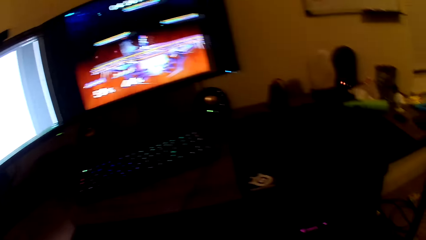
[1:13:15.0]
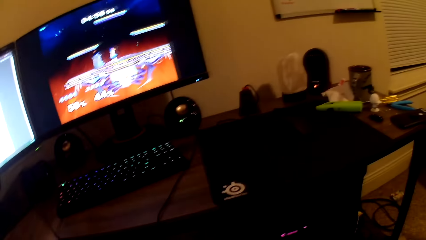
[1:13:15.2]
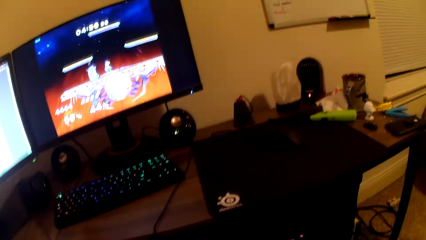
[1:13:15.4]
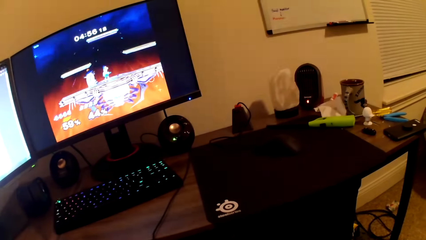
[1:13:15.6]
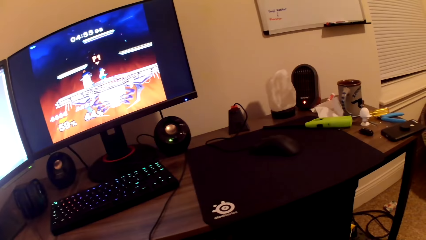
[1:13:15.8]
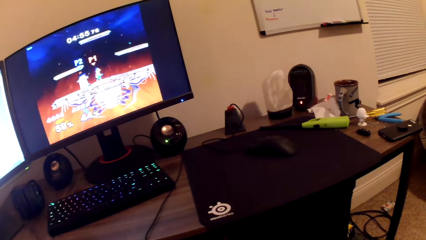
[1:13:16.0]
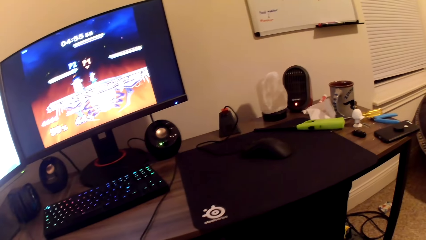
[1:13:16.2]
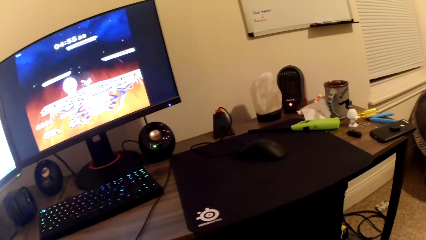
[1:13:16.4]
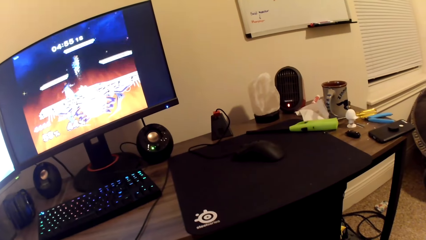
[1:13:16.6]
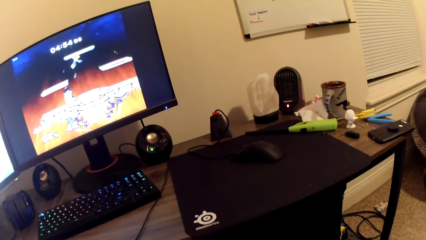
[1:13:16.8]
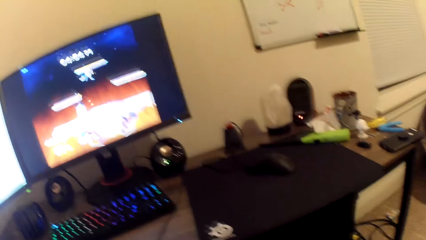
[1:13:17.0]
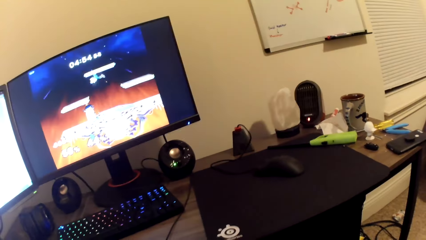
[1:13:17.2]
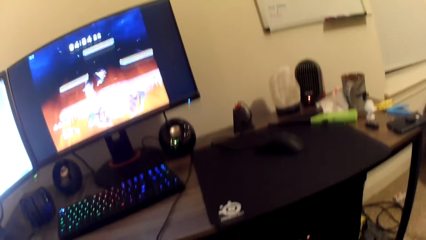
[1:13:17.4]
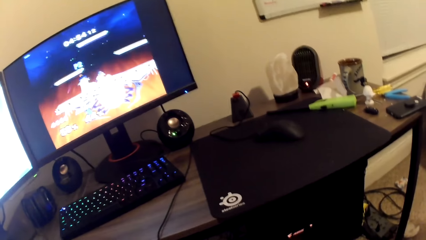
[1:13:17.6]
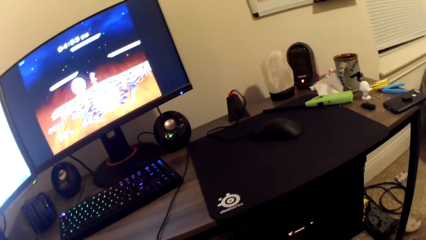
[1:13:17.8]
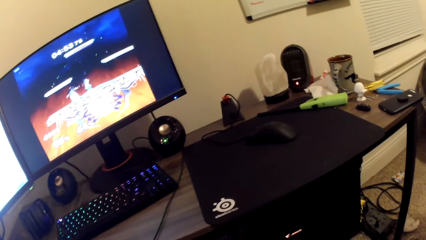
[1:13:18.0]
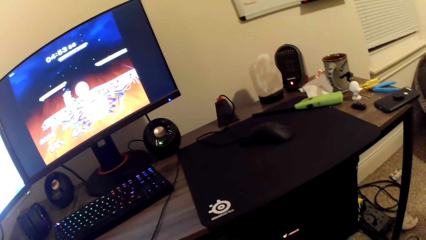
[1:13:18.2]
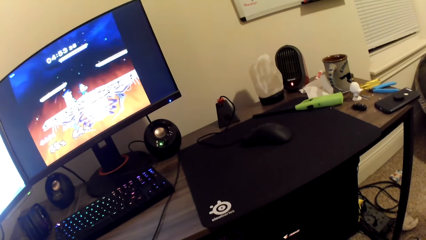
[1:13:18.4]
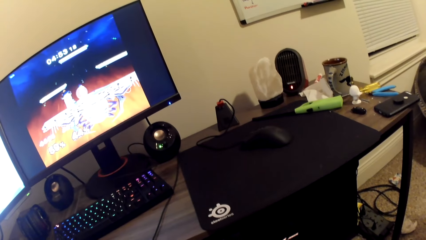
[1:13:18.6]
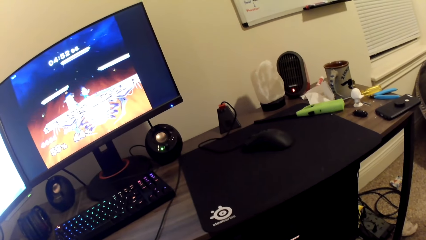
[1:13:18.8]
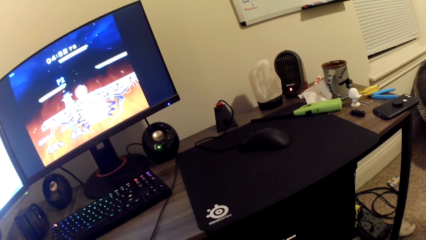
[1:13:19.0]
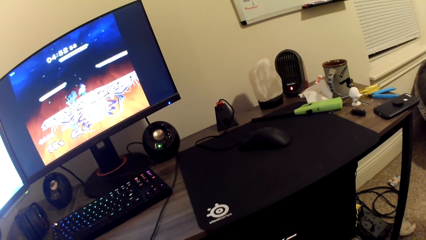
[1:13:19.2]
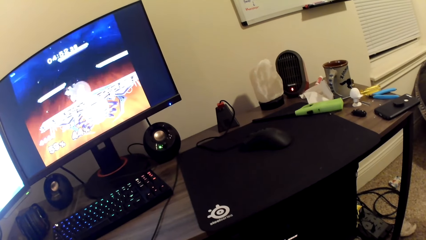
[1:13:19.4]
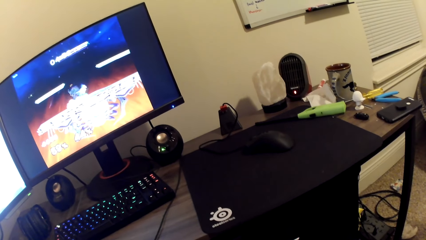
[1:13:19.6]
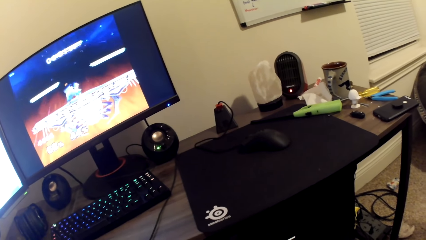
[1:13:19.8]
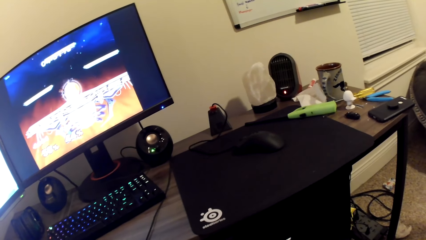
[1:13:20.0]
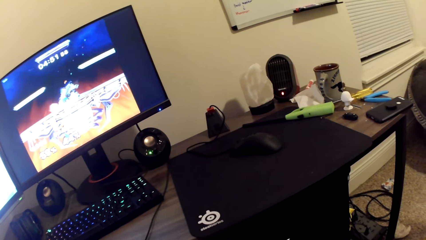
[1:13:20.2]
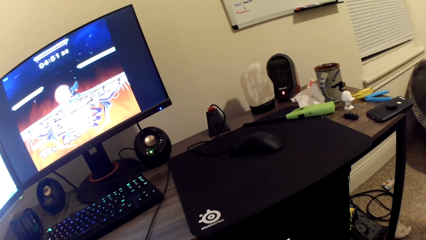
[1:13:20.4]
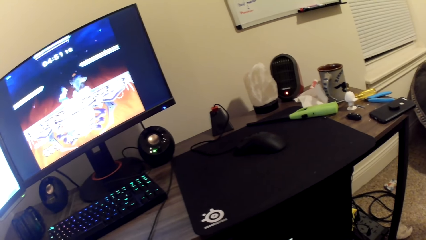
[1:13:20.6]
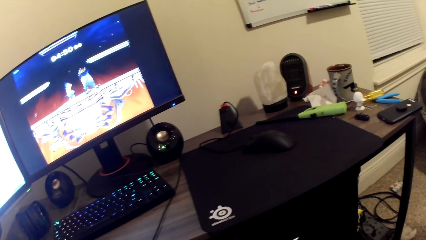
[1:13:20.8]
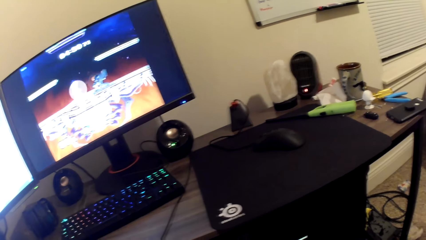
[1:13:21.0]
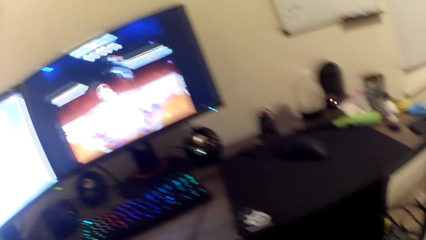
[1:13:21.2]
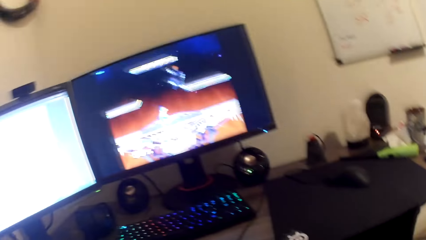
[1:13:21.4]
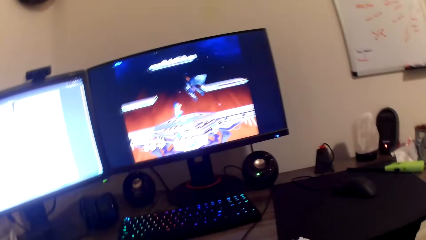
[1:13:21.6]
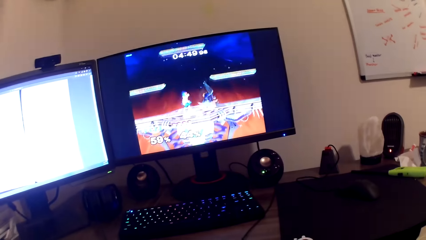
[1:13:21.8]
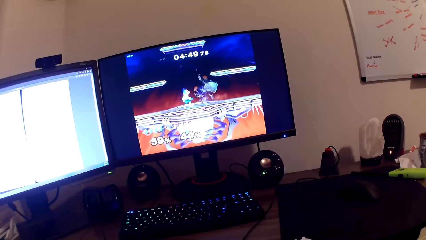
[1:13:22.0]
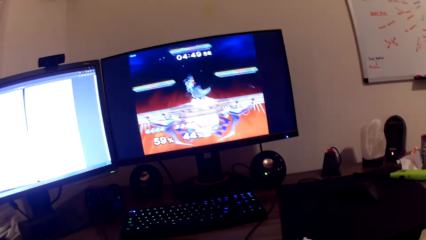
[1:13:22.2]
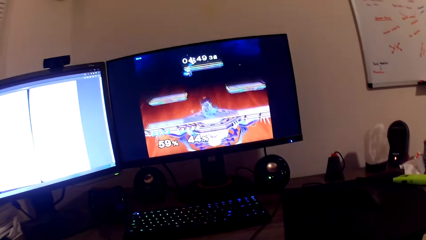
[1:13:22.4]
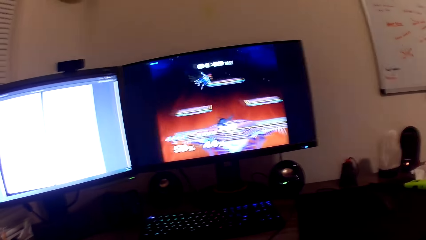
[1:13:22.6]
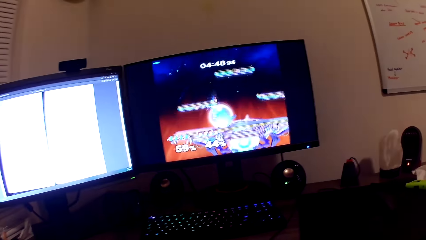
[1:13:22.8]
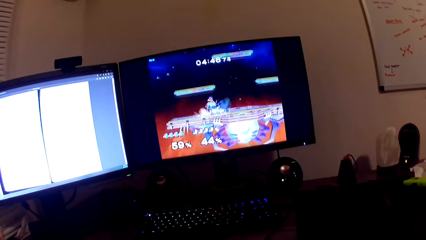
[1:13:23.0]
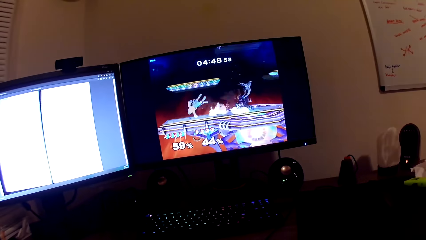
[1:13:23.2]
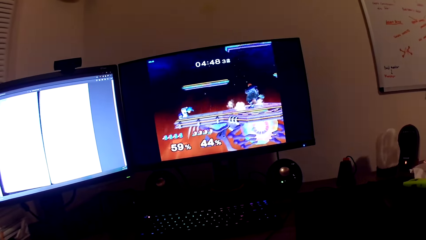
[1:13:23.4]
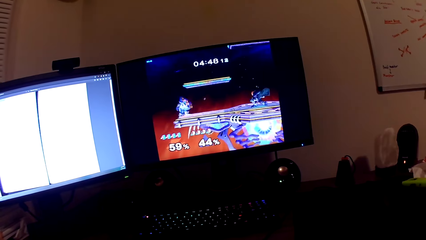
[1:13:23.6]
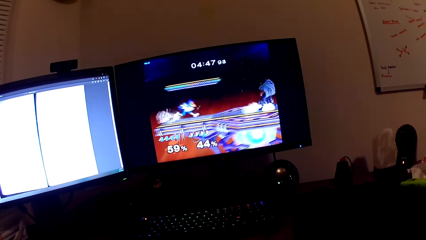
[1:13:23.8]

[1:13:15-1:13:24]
The camera wearer talks with the man. They play the game in the screen with the PlayStation controller.

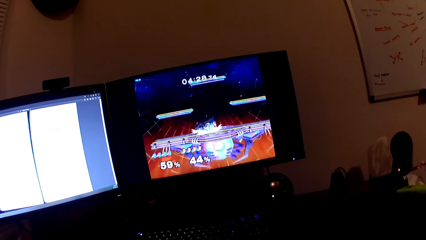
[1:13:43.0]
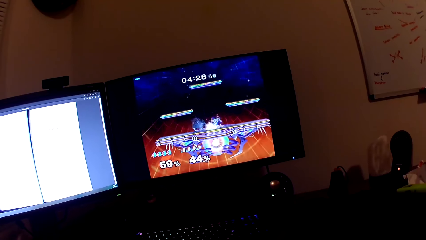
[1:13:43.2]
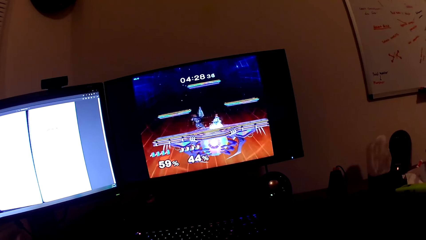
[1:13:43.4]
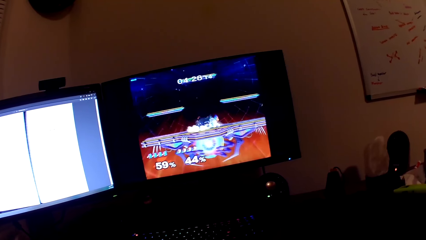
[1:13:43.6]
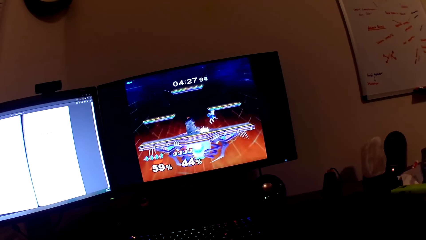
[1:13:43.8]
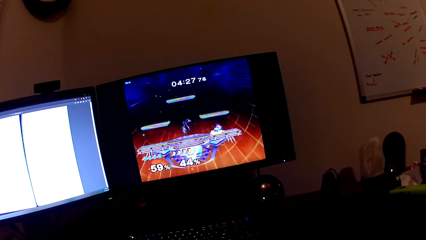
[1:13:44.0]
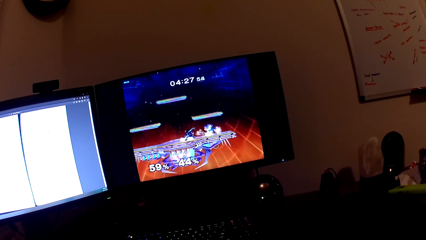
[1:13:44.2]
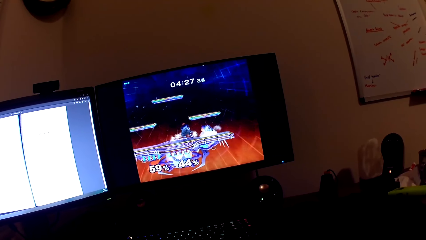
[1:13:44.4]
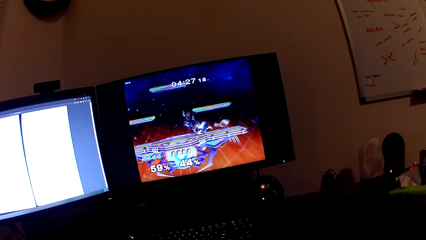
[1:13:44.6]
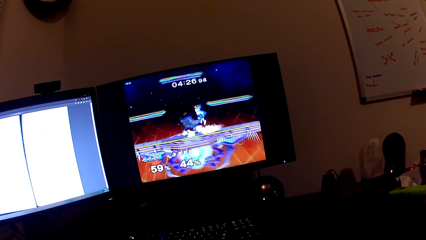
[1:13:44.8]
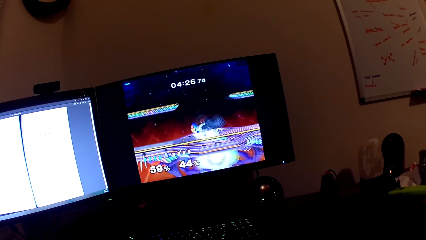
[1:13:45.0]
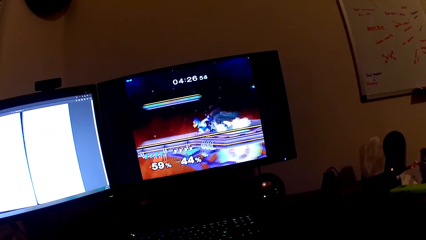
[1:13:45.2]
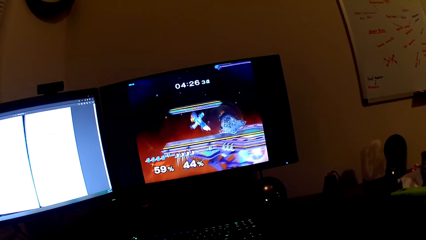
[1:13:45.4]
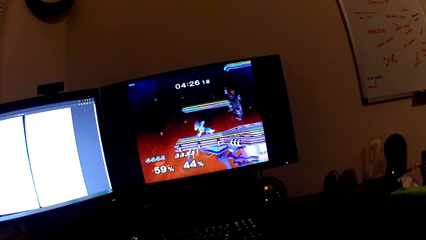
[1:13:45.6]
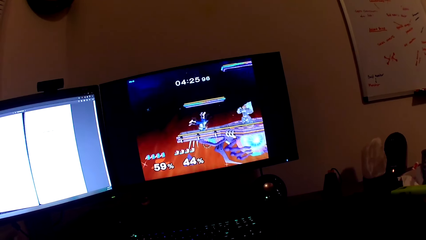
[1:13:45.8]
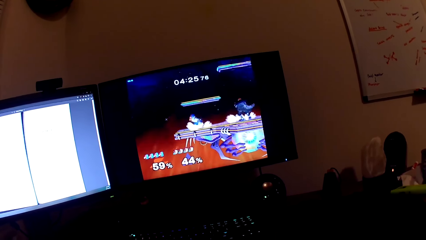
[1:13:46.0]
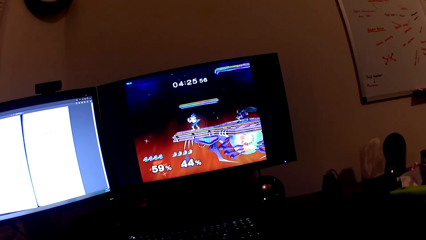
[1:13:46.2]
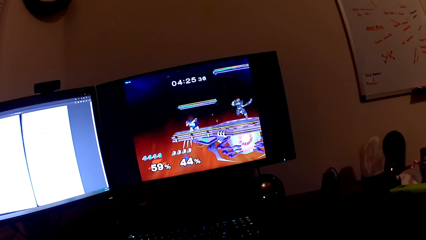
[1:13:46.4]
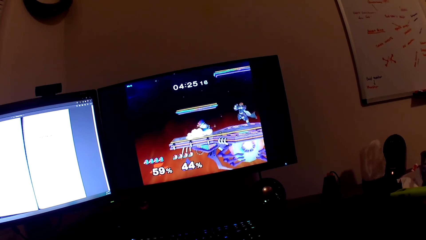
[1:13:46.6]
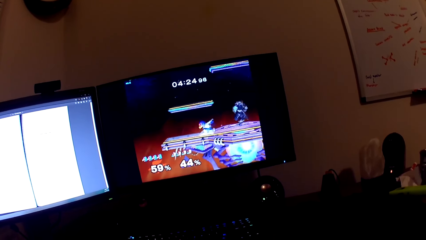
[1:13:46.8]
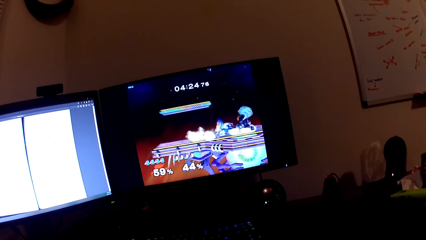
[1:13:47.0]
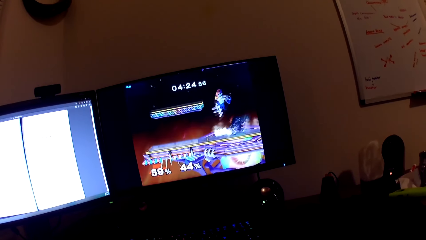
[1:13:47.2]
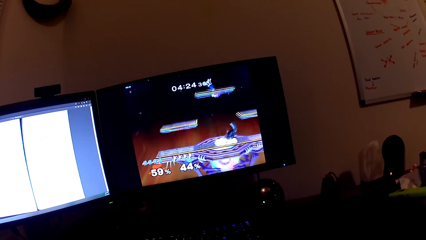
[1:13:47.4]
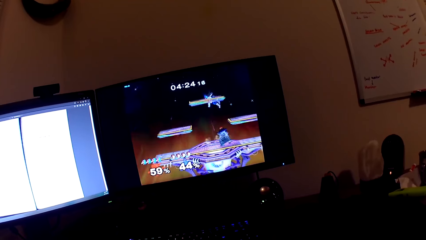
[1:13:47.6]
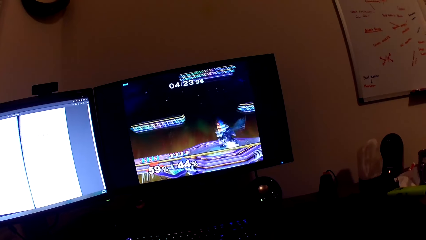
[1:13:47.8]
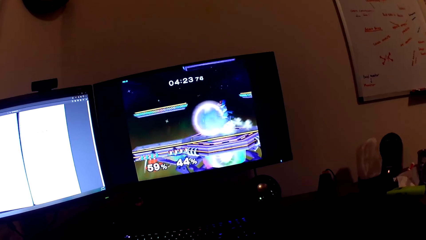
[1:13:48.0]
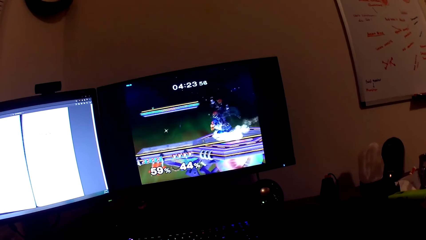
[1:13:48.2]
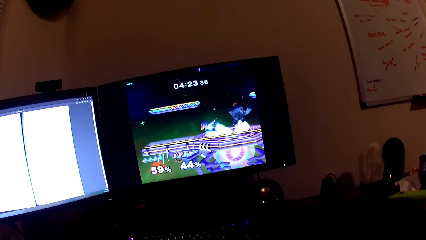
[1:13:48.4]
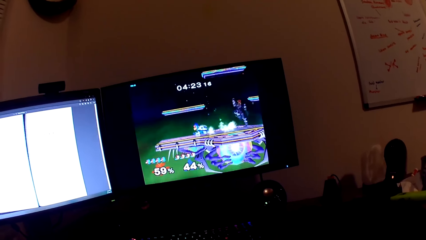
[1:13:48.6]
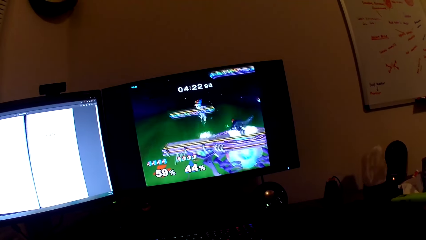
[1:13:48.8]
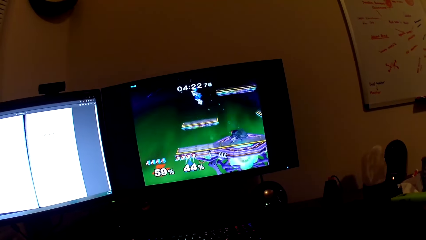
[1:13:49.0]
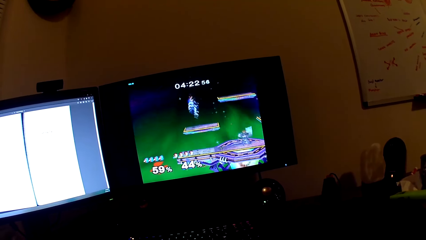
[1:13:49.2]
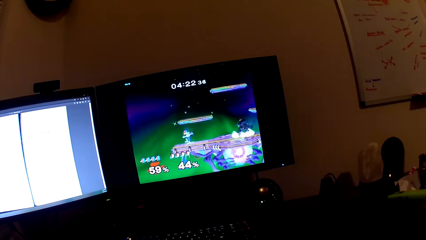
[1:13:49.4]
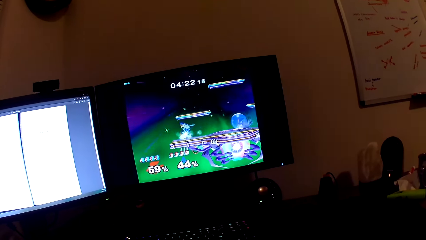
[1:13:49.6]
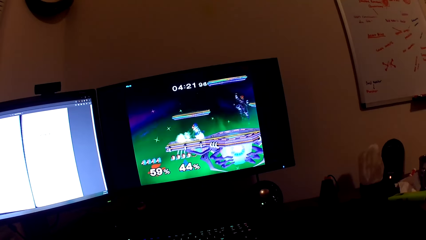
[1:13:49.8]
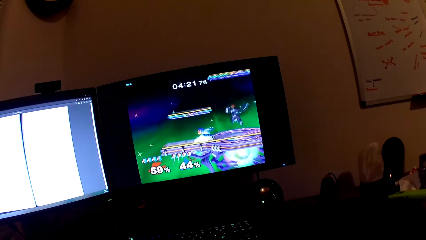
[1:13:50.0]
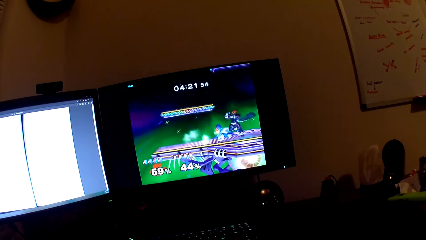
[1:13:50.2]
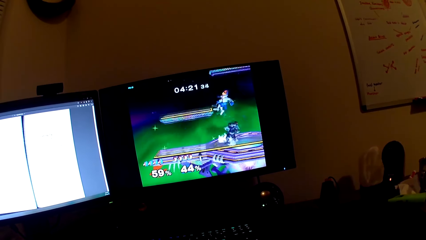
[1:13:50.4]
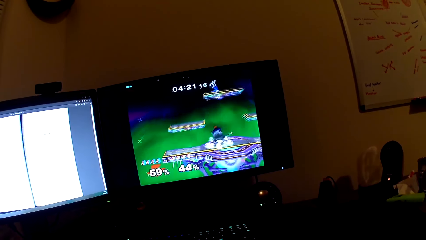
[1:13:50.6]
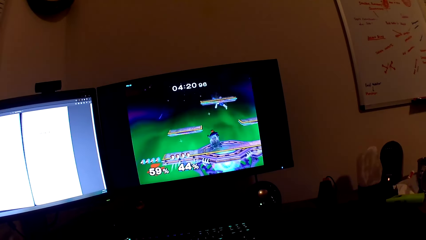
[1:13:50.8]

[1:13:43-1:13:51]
The camera wearer talks with the man. They play the game in the screen with the PlayStation controller.
